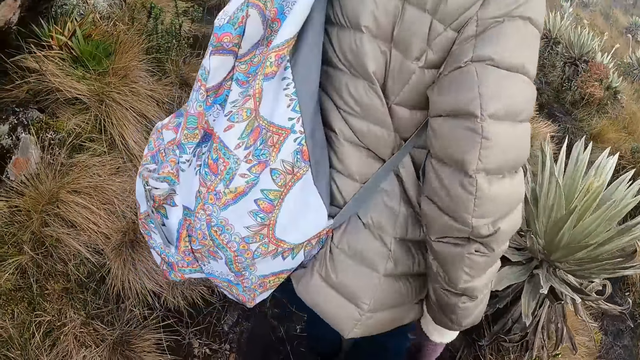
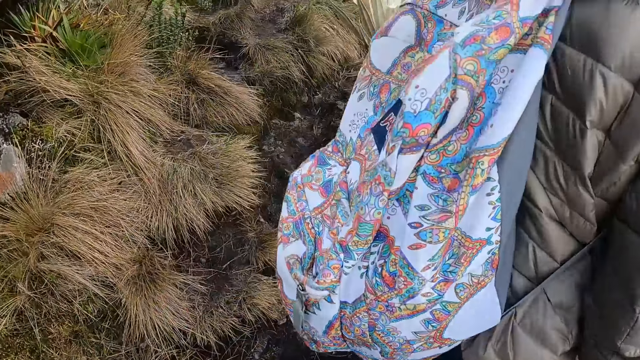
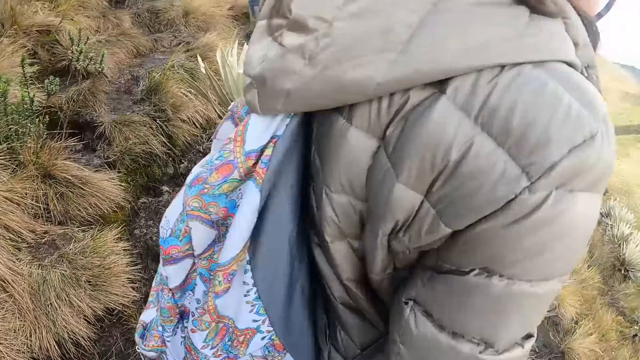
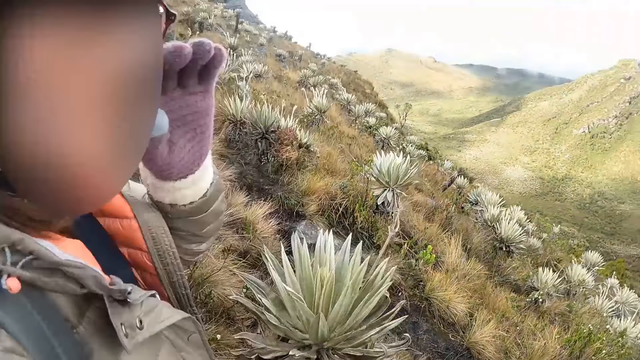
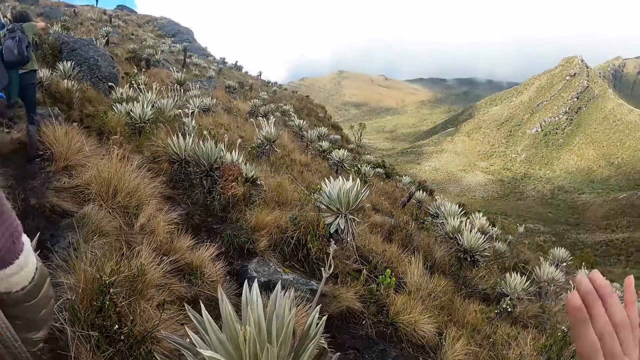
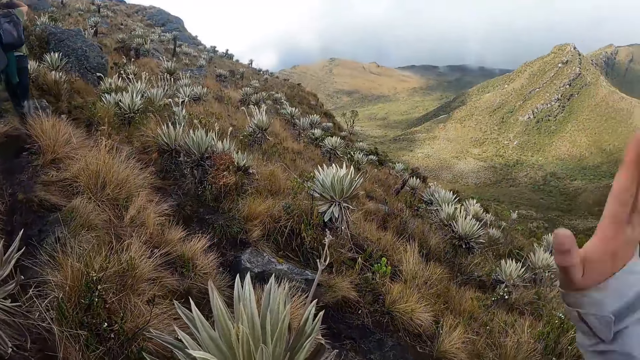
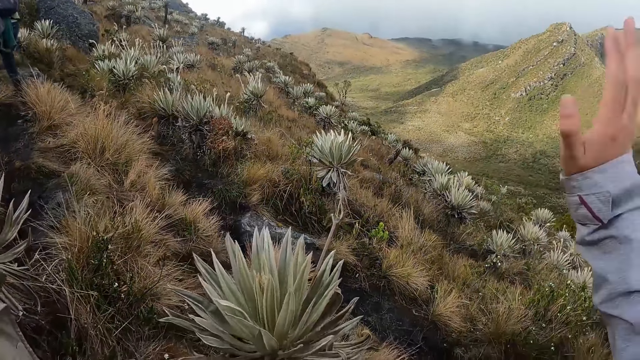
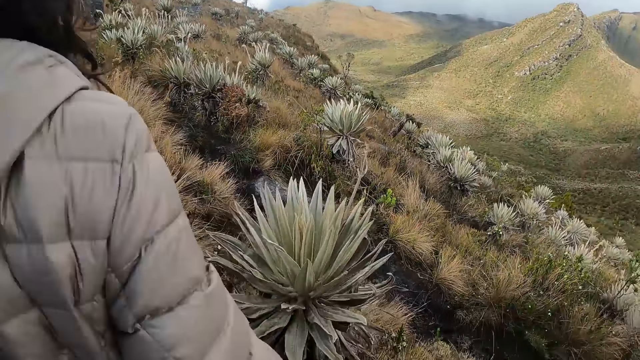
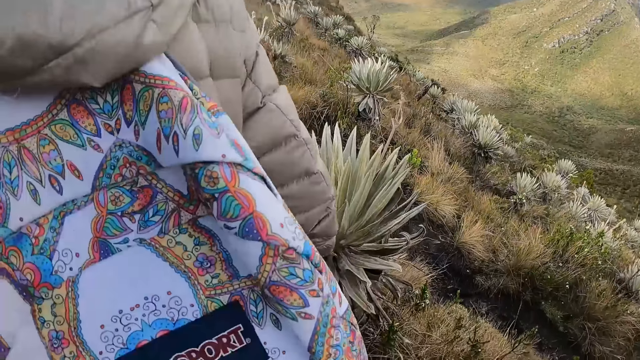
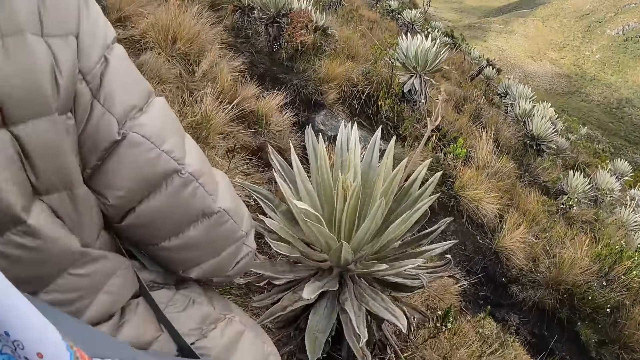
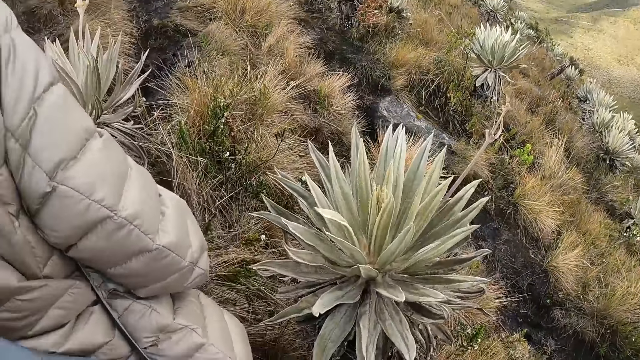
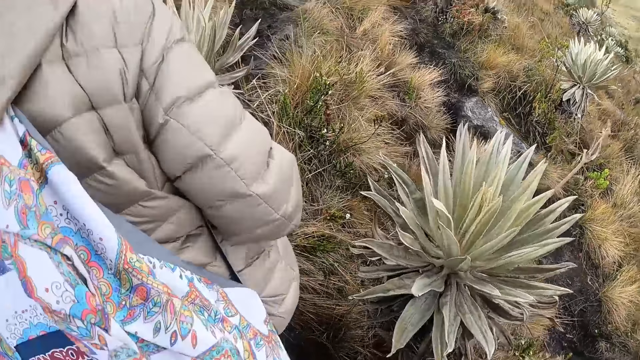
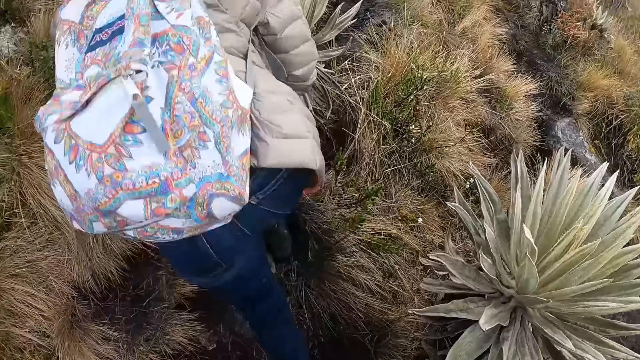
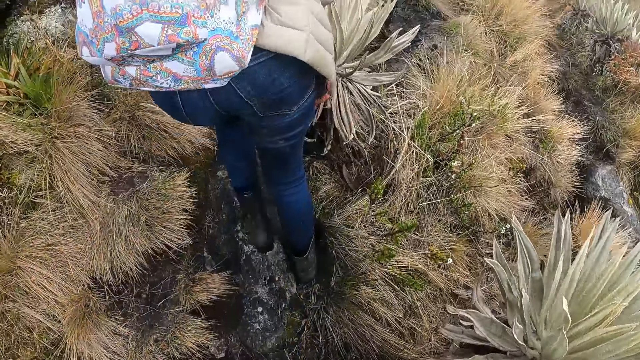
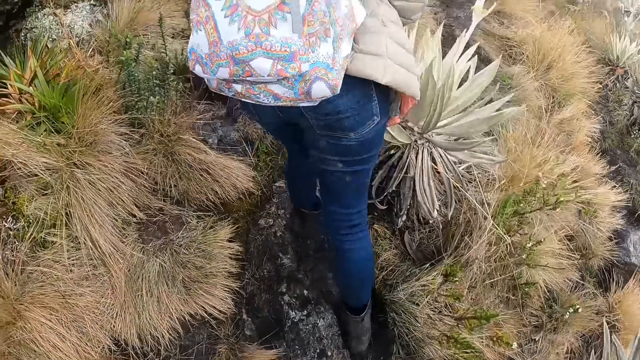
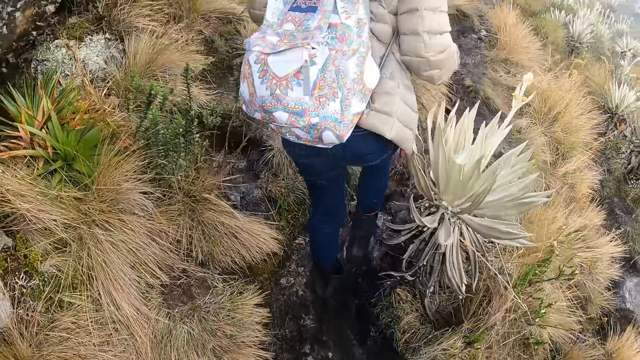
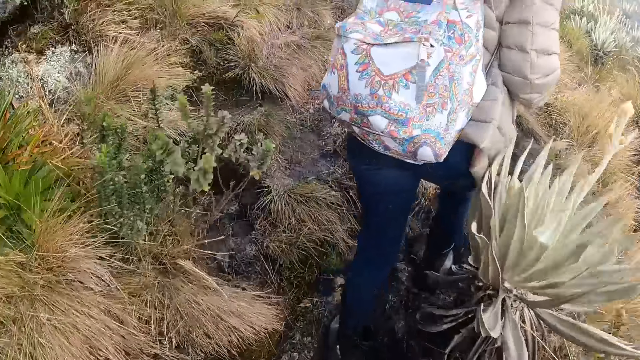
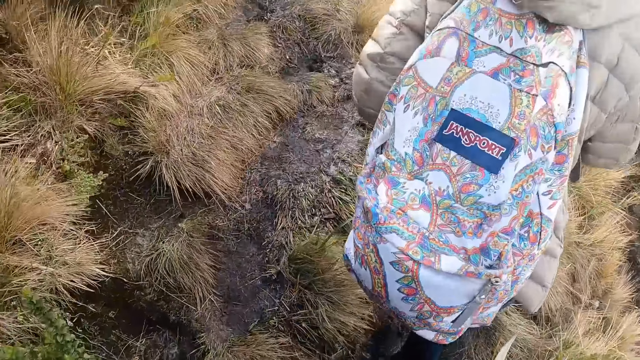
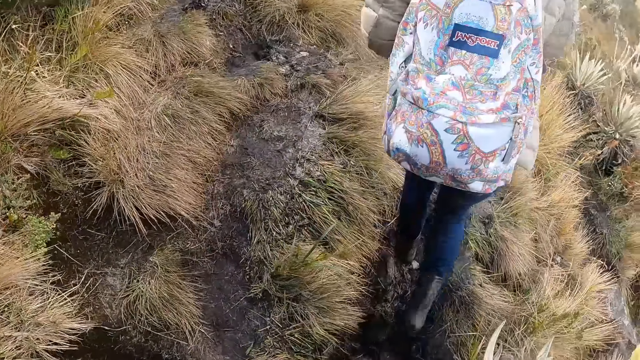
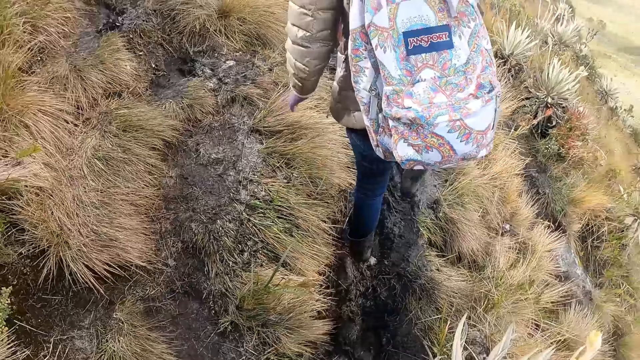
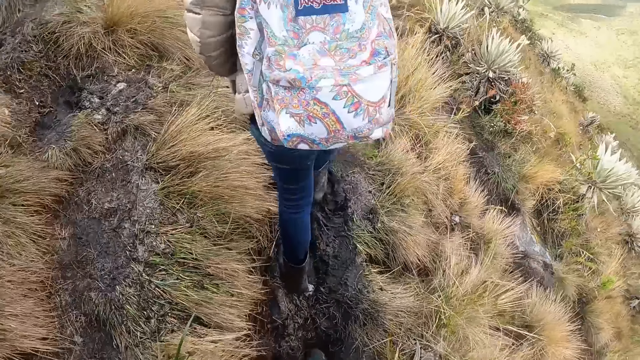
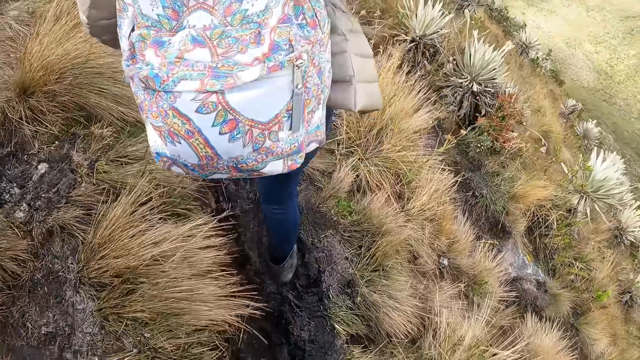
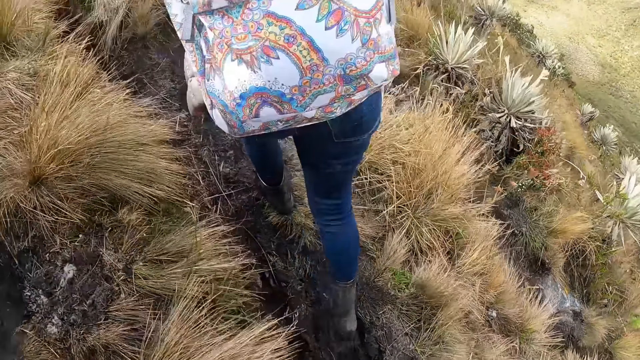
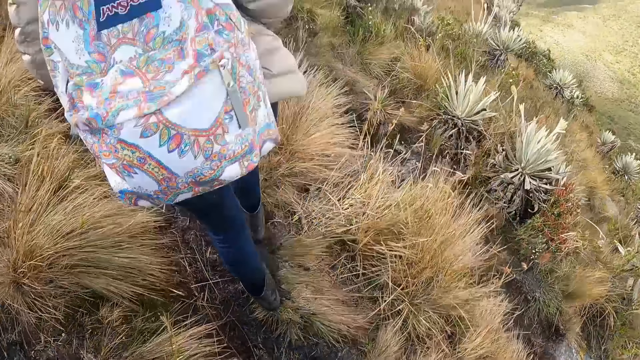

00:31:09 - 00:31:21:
The camera wearer interacts with the woman. They look around. They show hand gestures. They walk uphill.

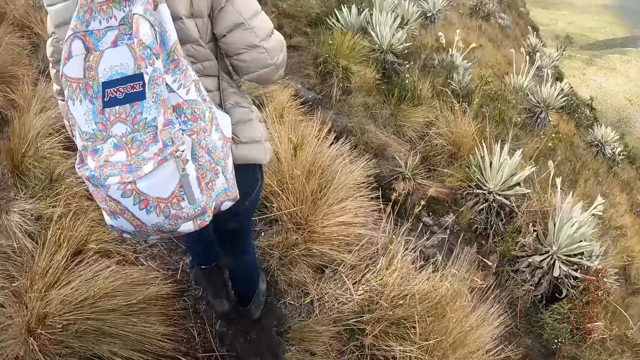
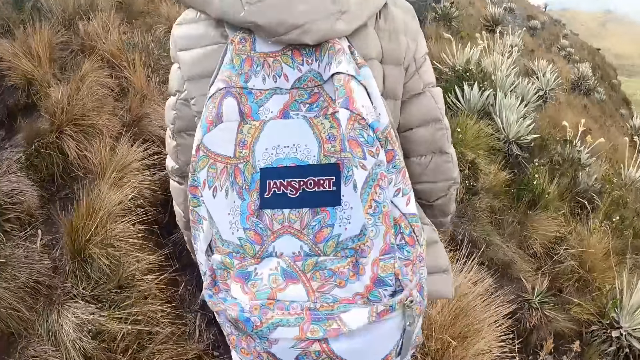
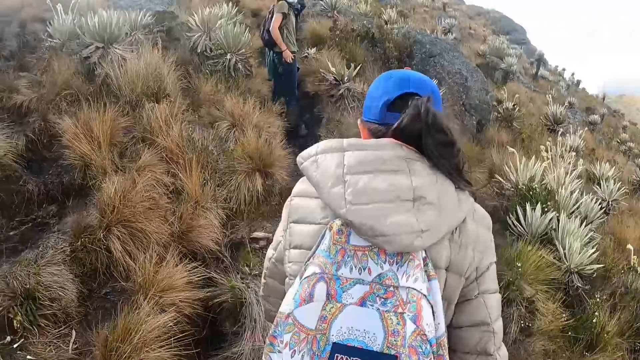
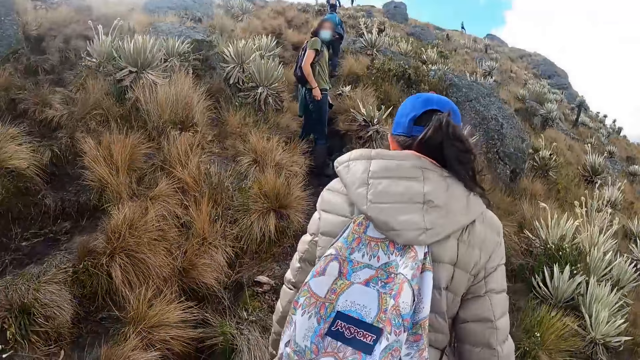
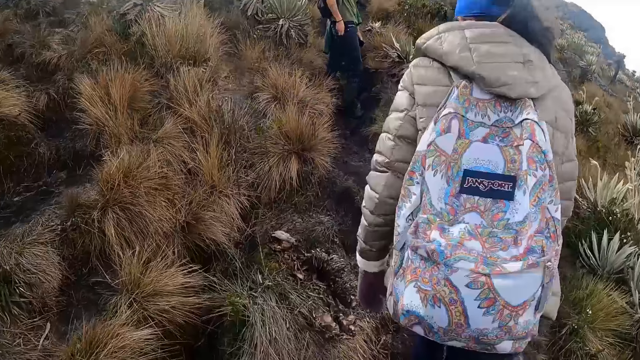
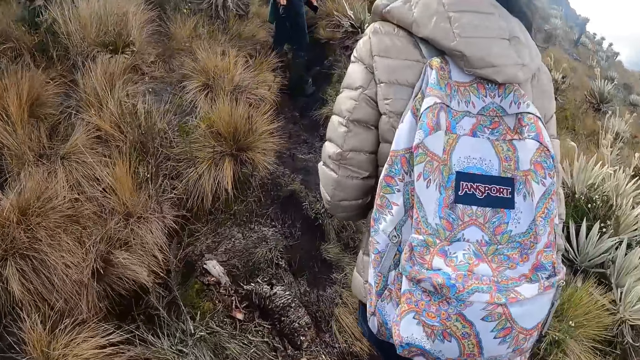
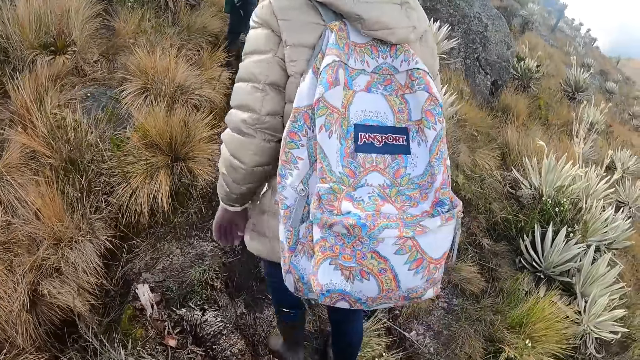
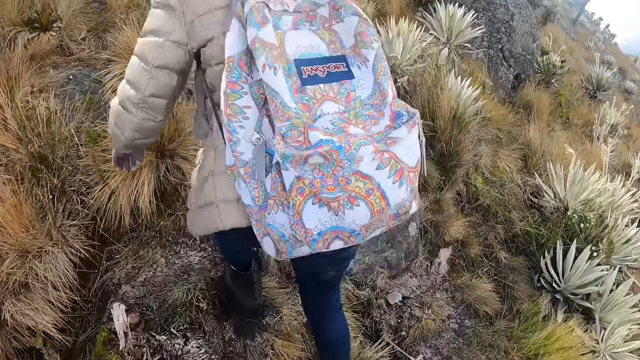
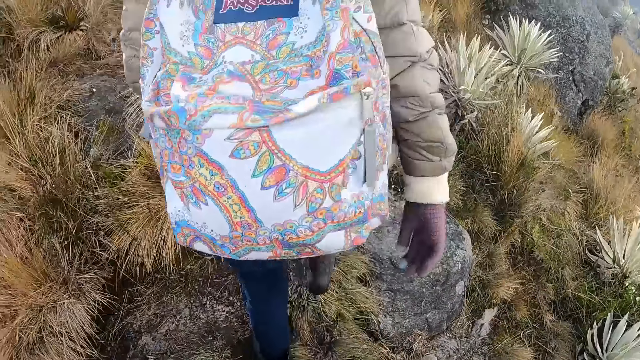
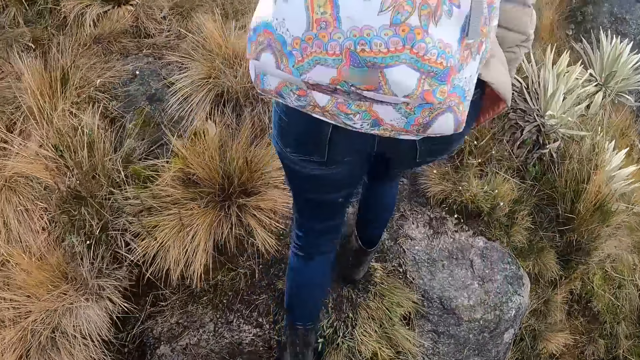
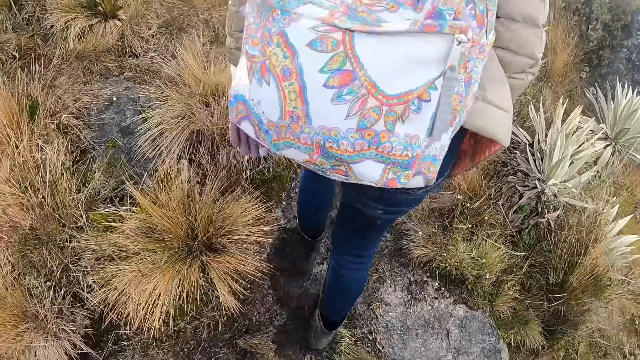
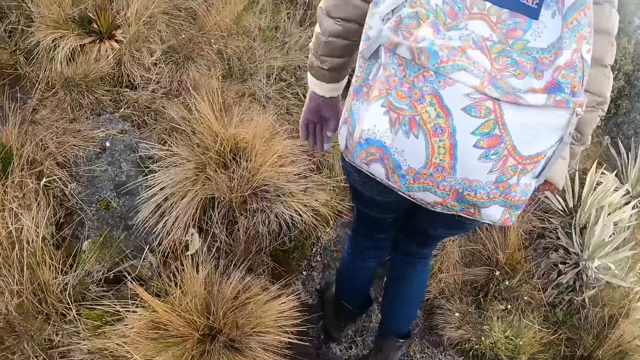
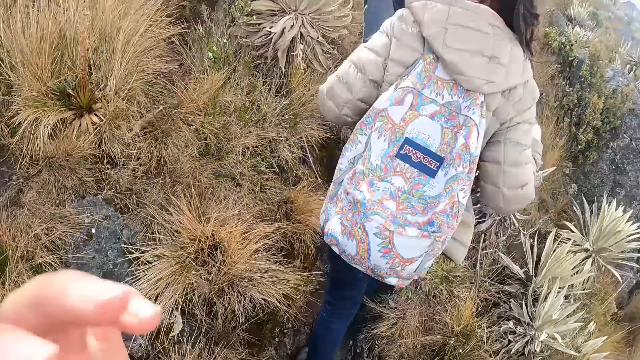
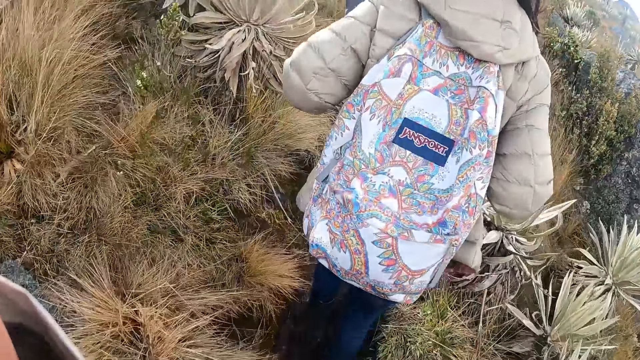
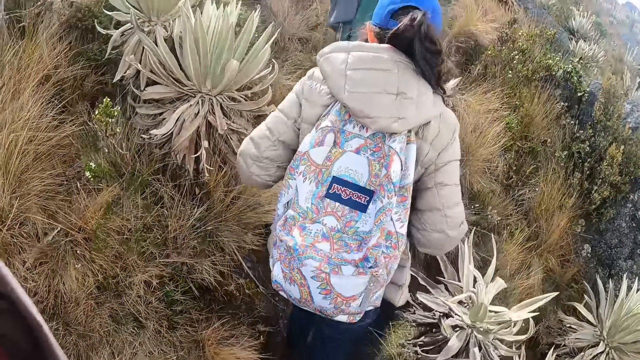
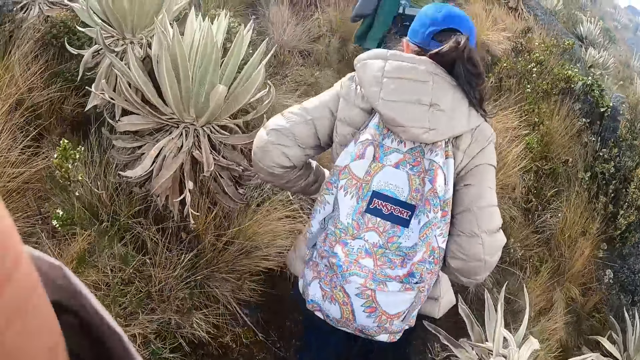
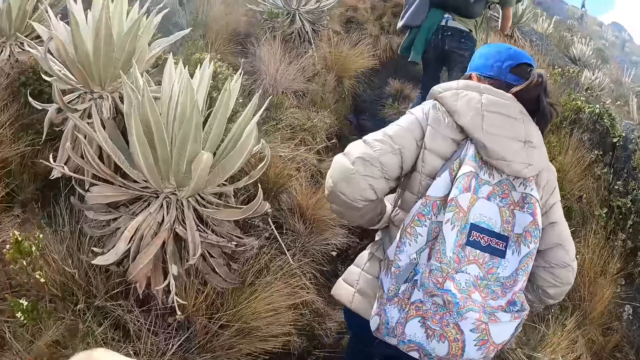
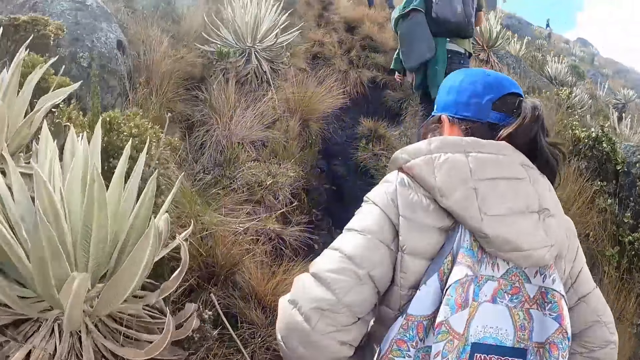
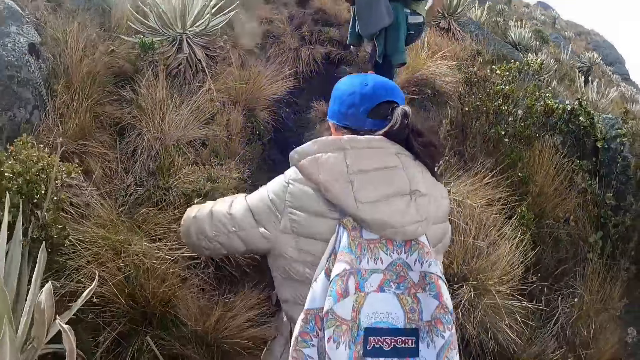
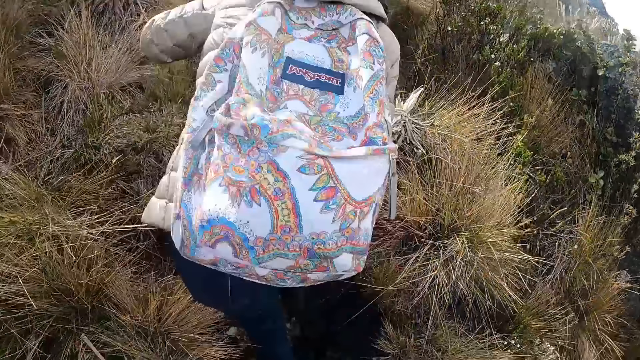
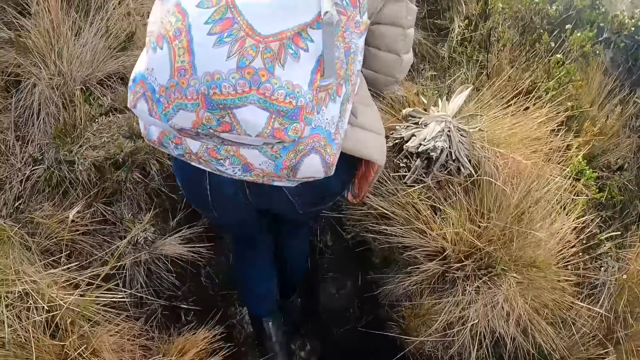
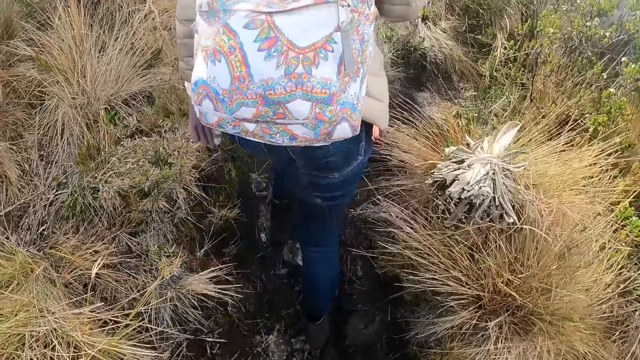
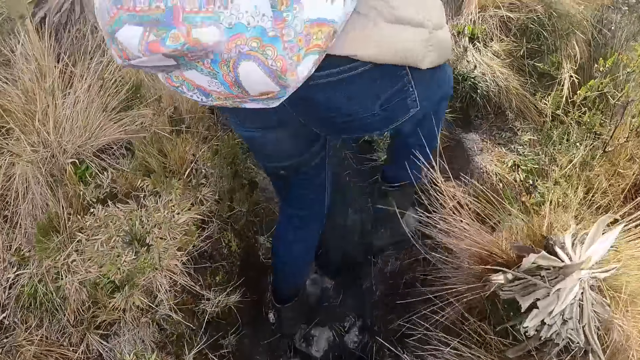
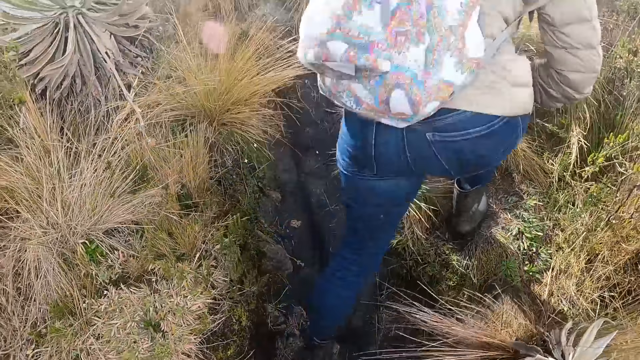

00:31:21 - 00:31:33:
The camera wearer adjusts the camera on her head with her left hand.
